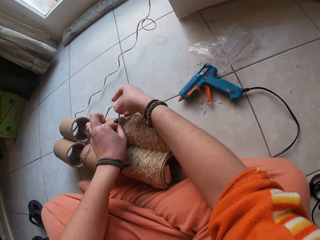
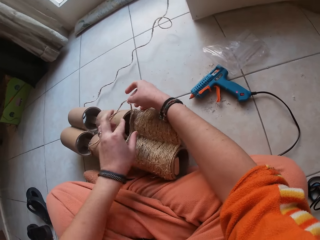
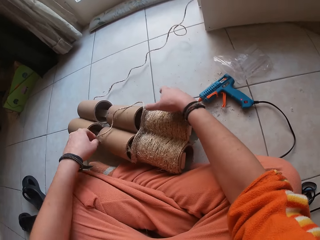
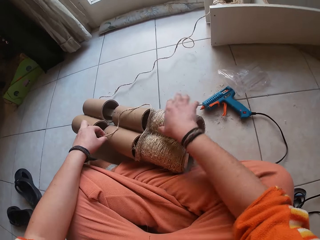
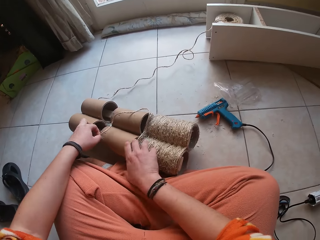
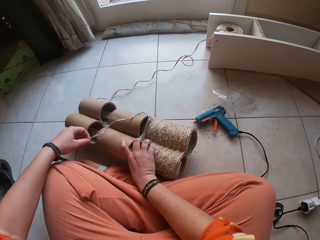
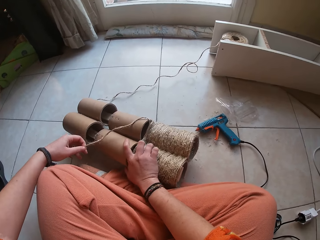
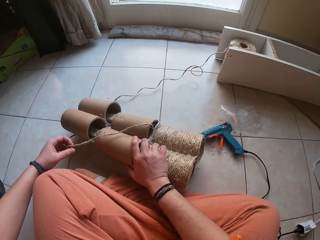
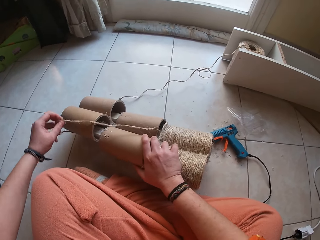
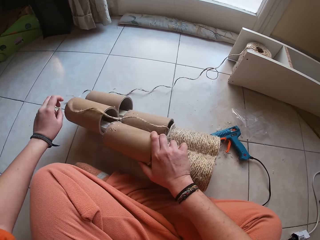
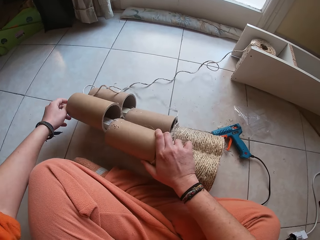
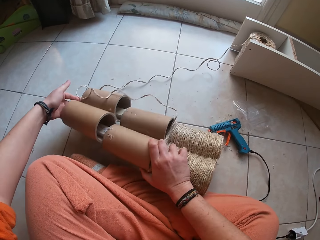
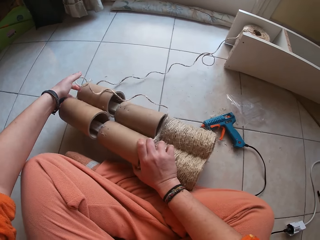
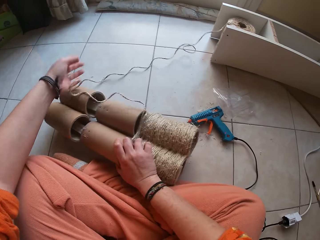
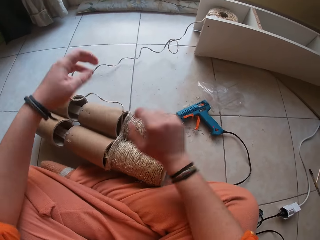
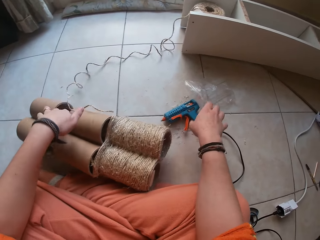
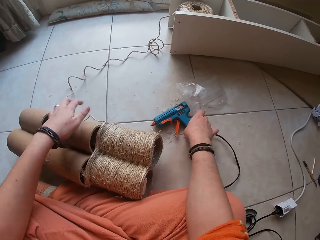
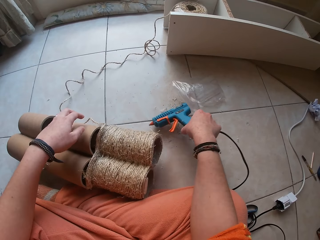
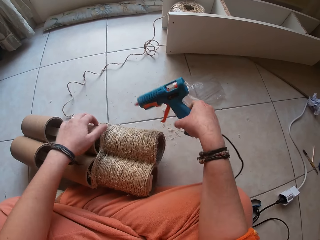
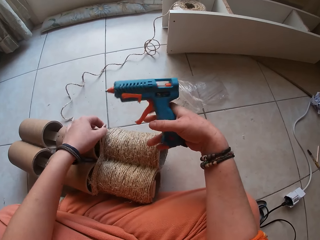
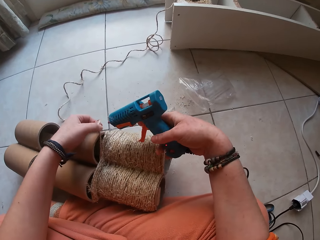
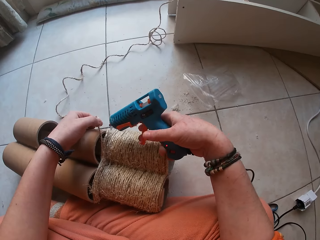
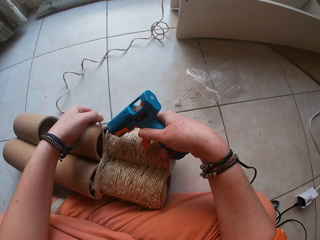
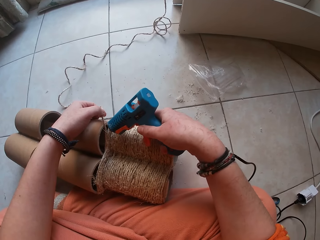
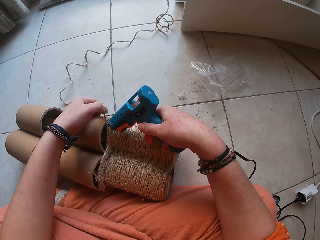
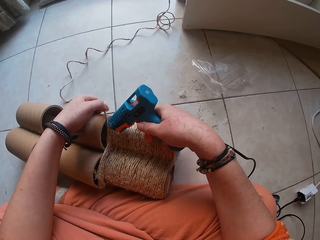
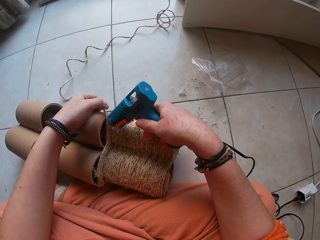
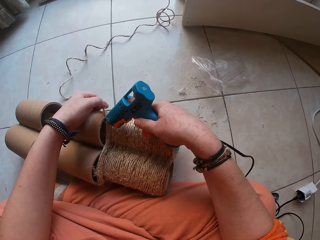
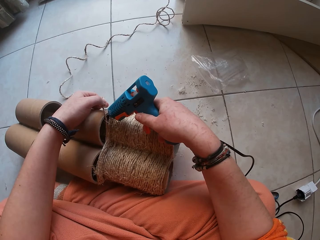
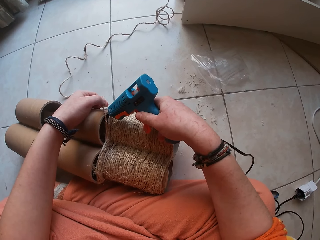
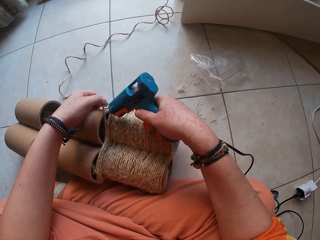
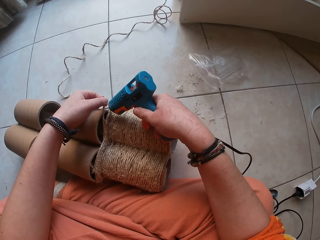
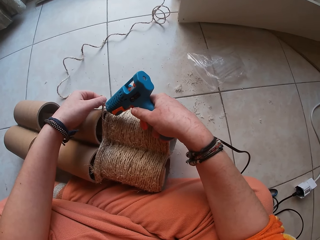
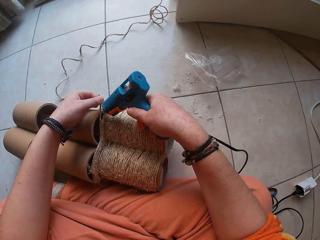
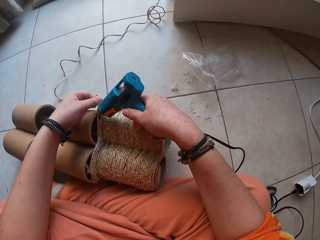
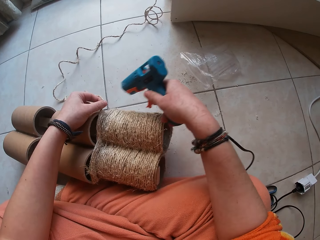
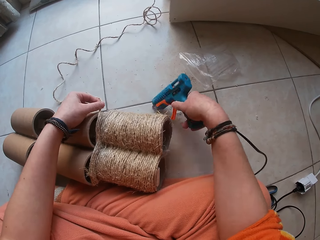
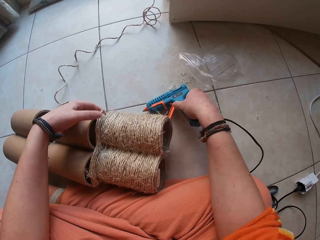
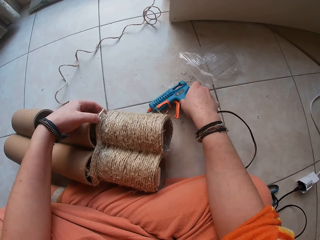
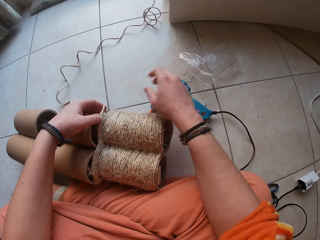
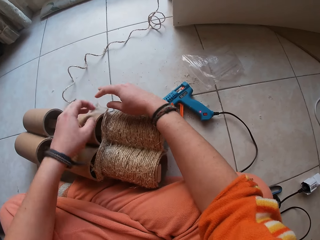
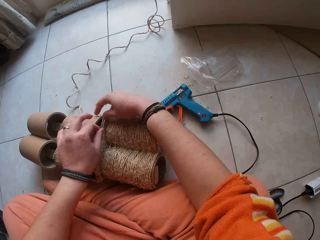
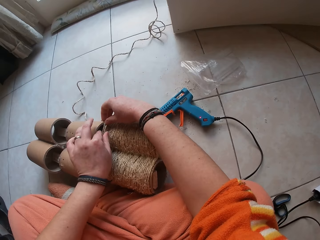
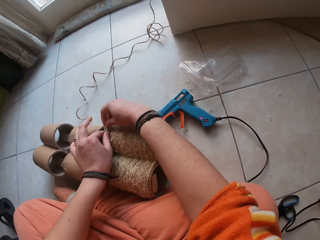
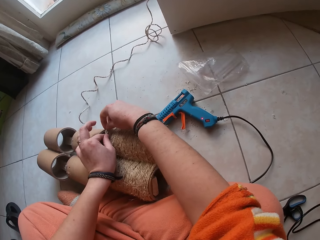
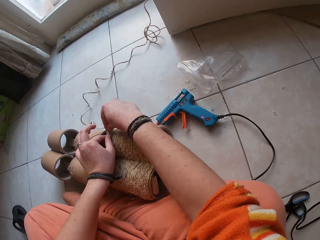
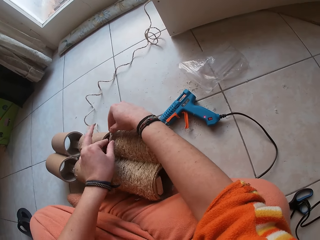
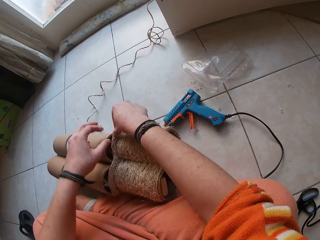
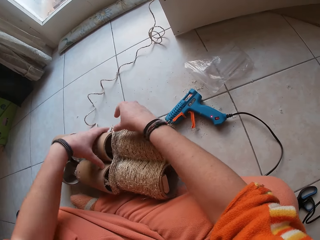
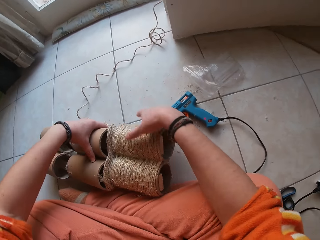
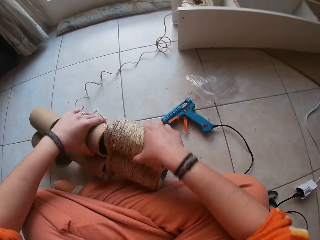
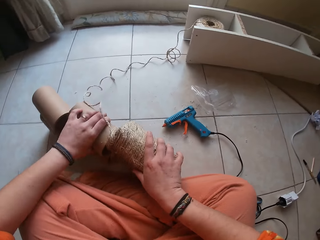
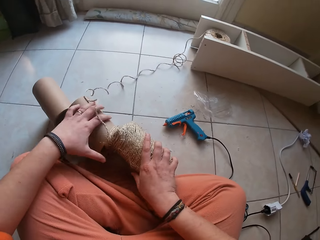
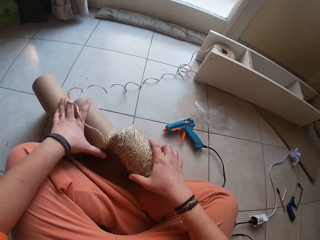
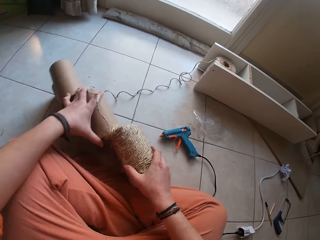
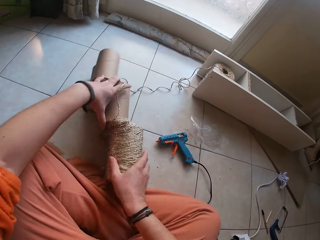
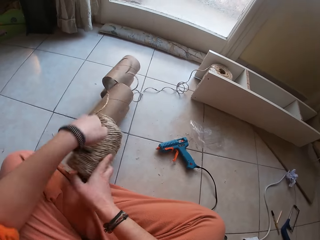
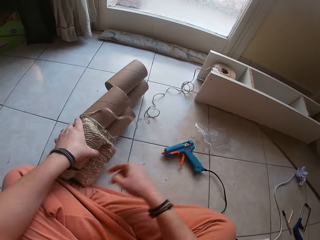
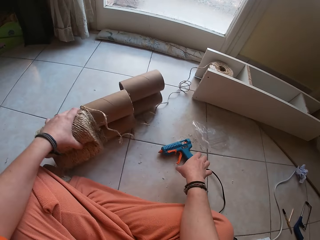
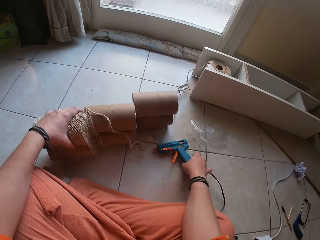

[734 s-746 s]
The camera wearer holds the wire rope with her left hand. She turns the paper tubes. She picks the glue gun from the floor with her right hand. She attaches glue to the wire rope with the glue gun. She lifts a sisal rope. She places the glue gun on the floor with her right hand. She attaches the wire ropes to the carton cylinder with her hands. She repositions the carton cylinder with her hands. She turns the paper tubes.

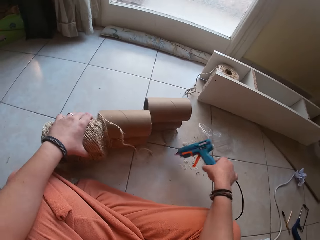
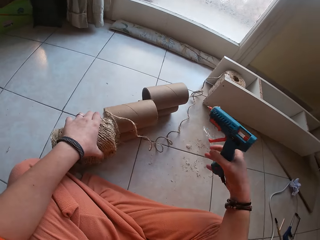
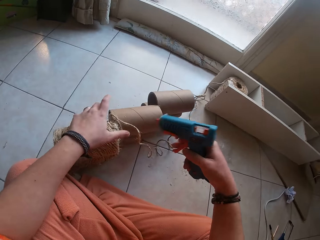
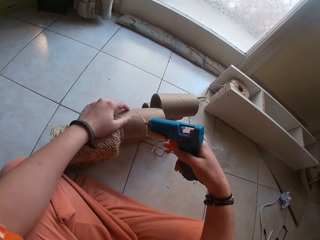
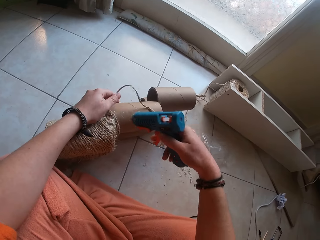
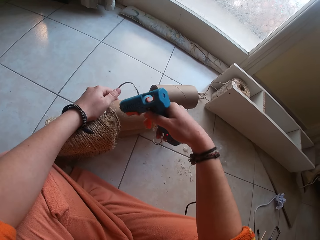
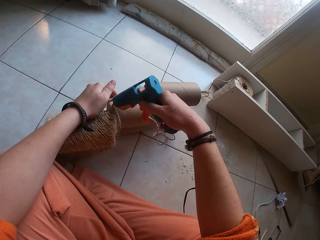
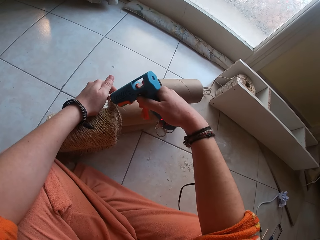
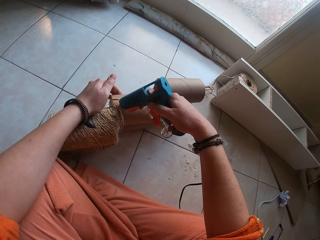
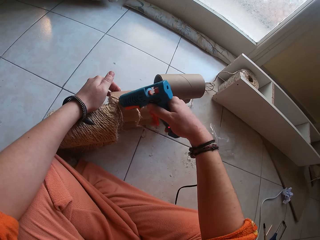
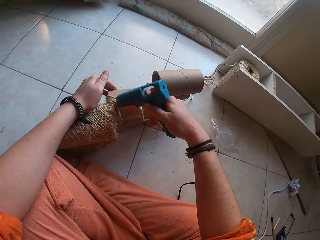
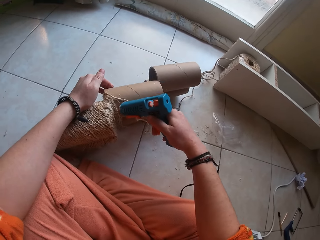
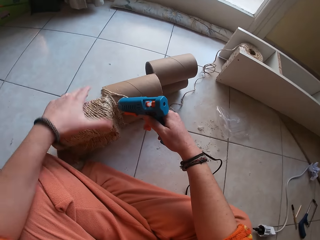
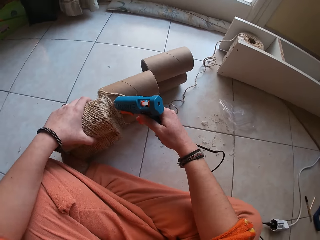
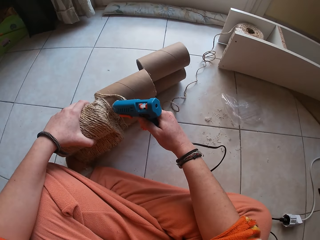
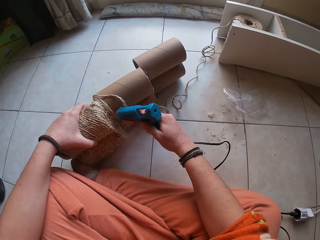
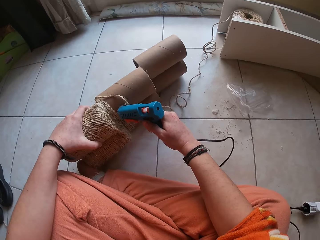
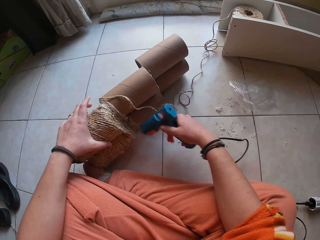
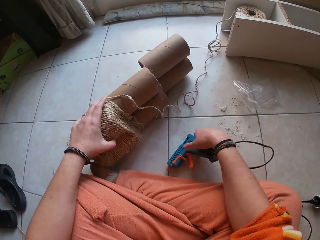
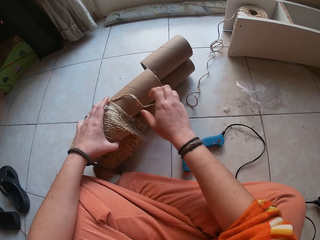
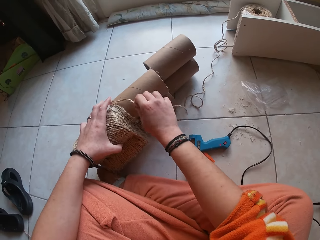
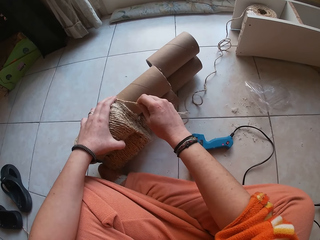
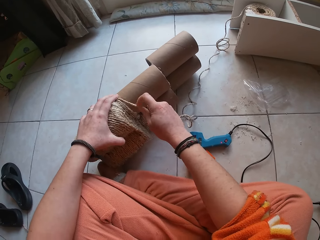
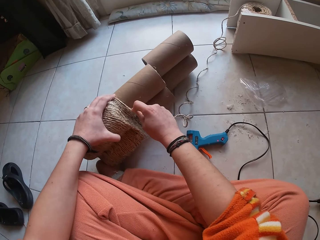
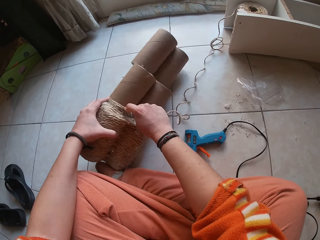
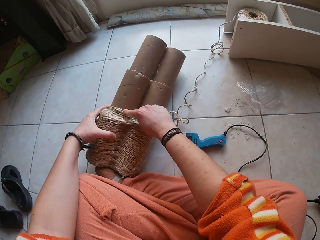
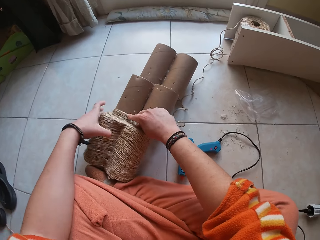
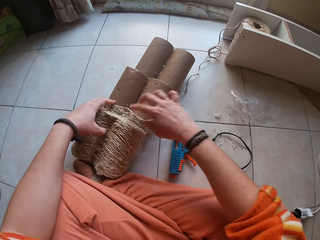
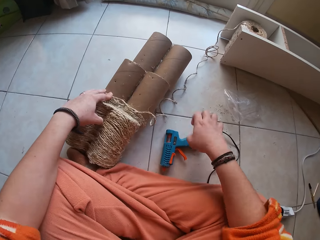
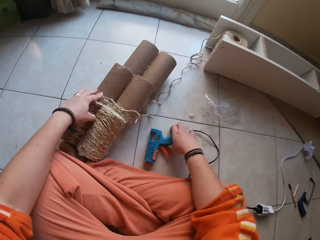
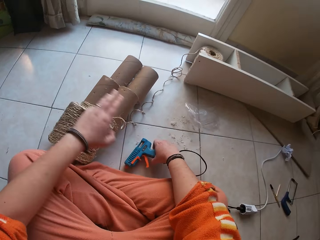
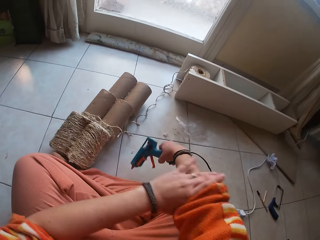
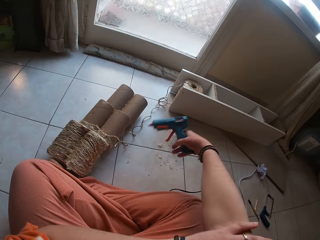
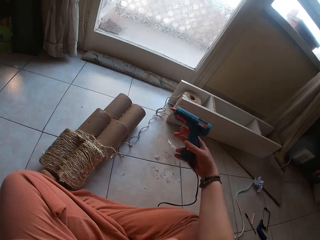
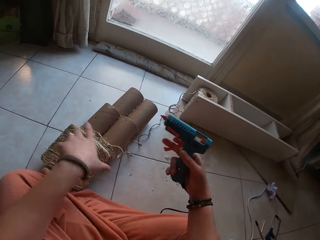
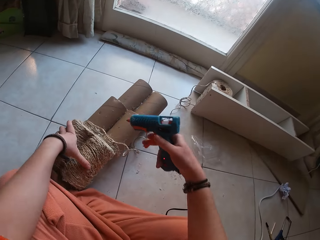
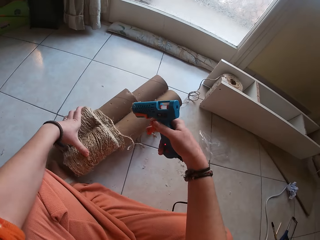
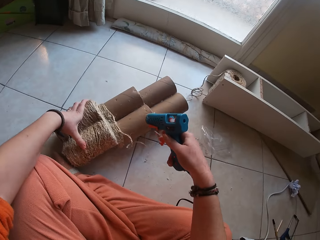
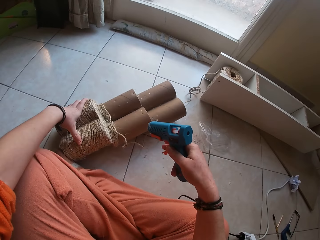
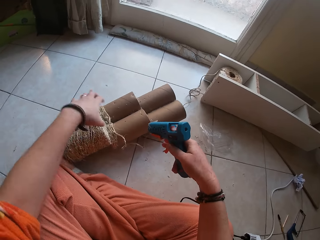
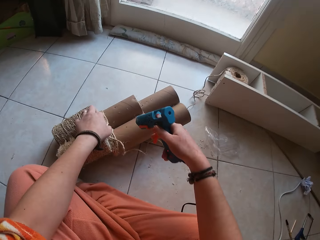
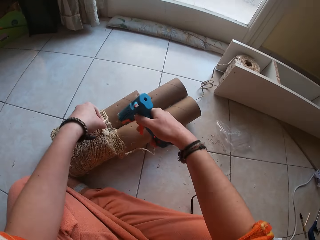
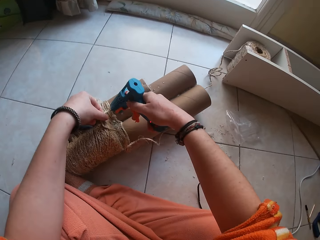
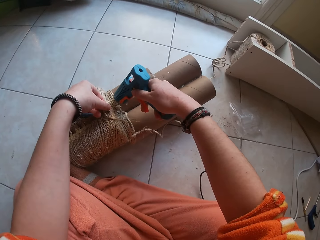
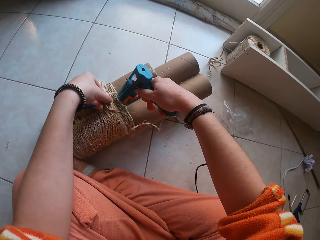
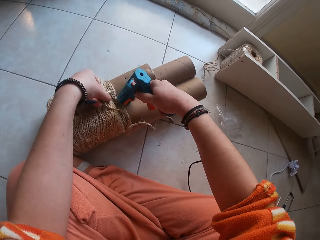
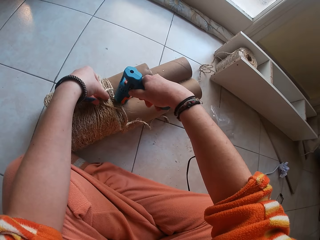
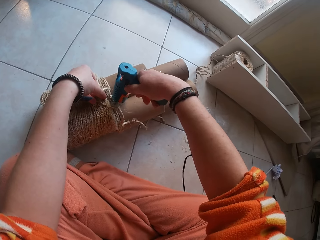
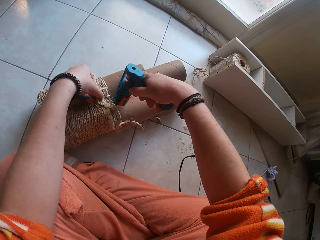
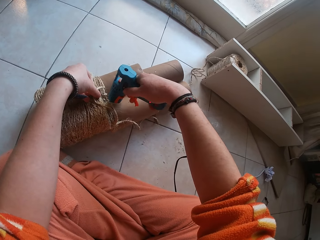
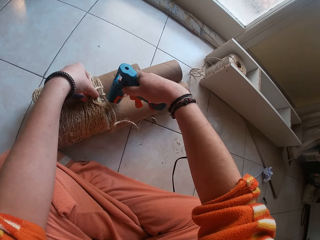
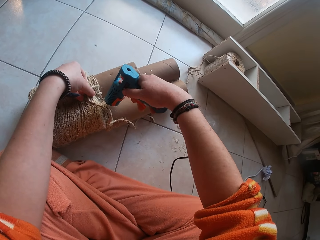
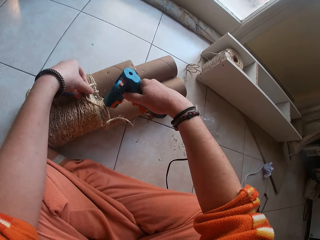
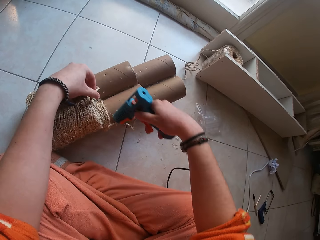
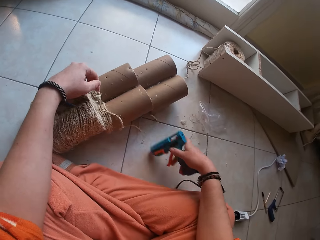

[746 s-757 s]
The camera wearer picks the glue gun from the floor with her right hand. She attaches glue to the wire rope with the glue gun. She places the glue gun on the floor with her right hand. She attaches the wire ropes to the carton cylinder with her hands. She picks the glue gun from the floor with her right hand. She pushes the sleeve. She adjusts her cloth with her left hand. She holds the carton cylinder with her left hand. She moves the paper tubes. She attaches glue to the wire rope with the glue gun.
